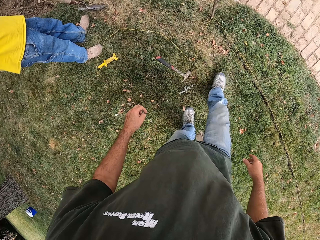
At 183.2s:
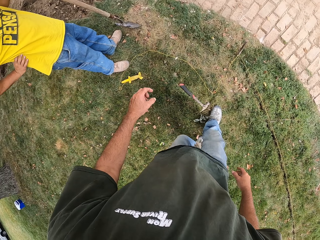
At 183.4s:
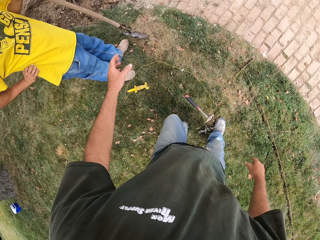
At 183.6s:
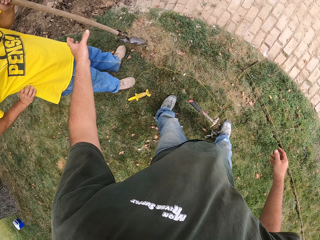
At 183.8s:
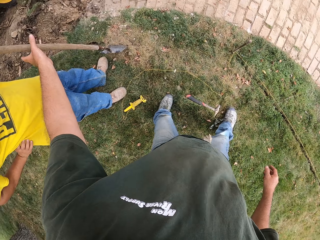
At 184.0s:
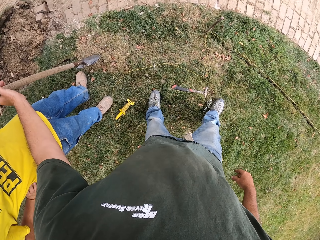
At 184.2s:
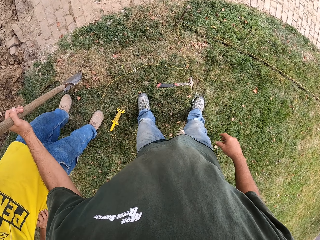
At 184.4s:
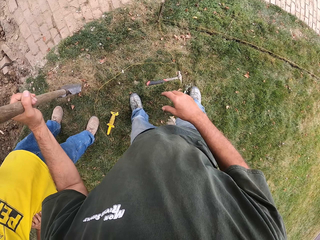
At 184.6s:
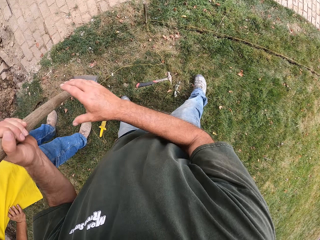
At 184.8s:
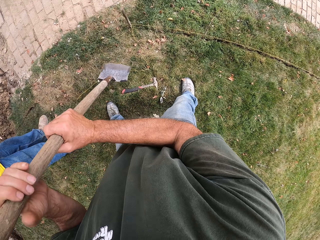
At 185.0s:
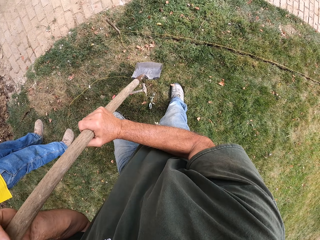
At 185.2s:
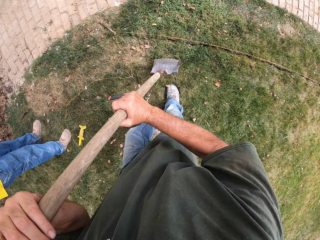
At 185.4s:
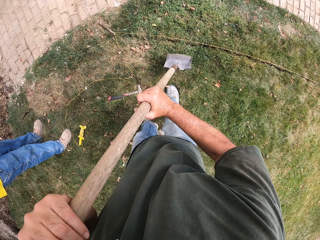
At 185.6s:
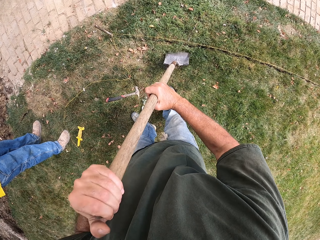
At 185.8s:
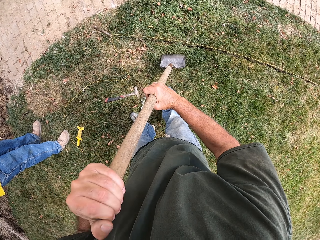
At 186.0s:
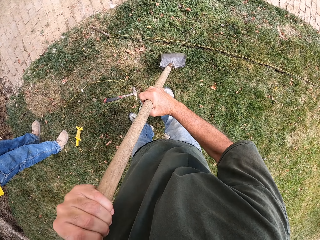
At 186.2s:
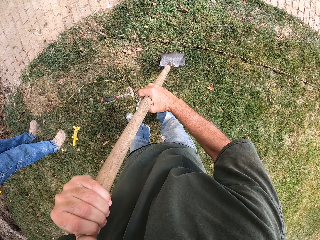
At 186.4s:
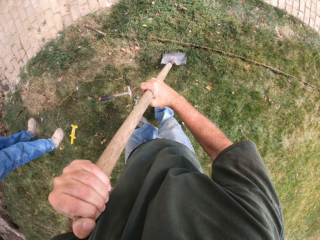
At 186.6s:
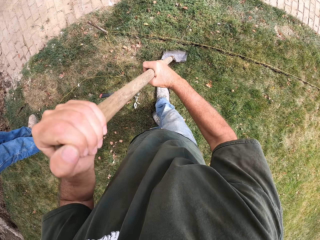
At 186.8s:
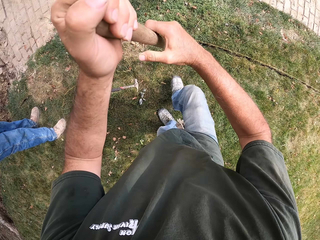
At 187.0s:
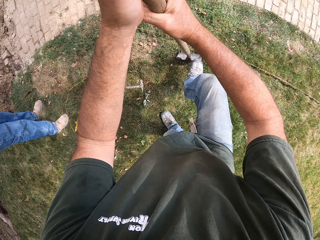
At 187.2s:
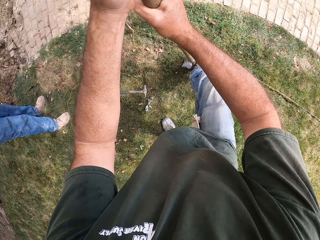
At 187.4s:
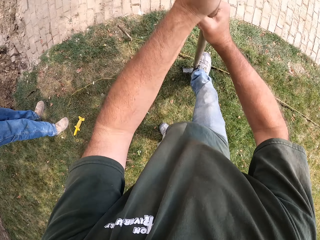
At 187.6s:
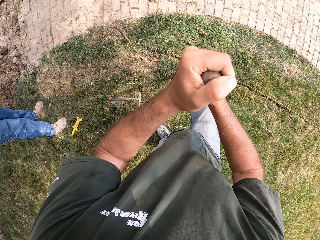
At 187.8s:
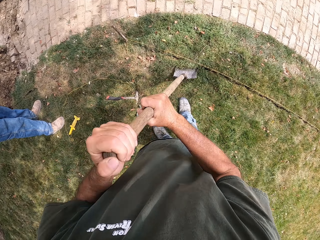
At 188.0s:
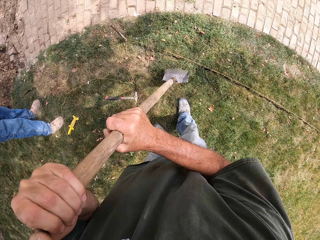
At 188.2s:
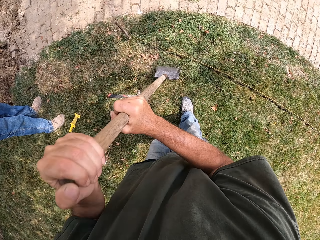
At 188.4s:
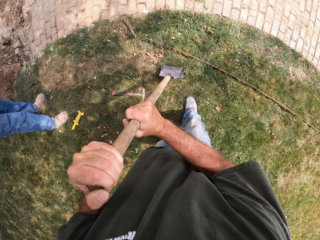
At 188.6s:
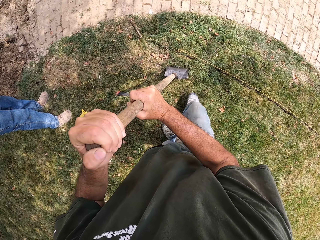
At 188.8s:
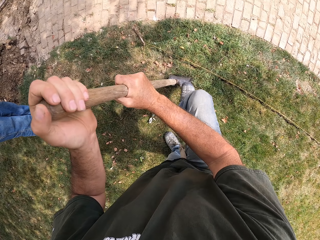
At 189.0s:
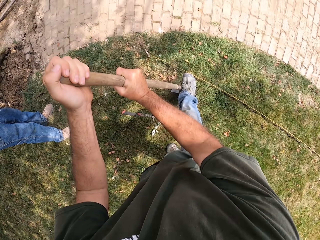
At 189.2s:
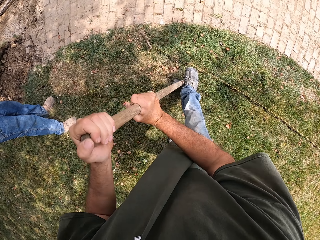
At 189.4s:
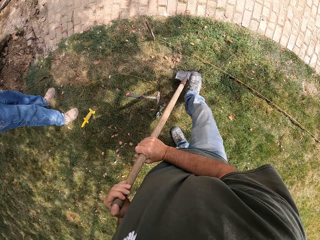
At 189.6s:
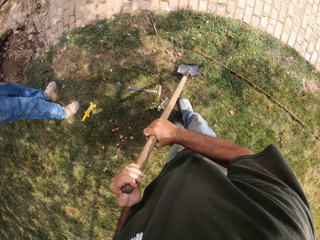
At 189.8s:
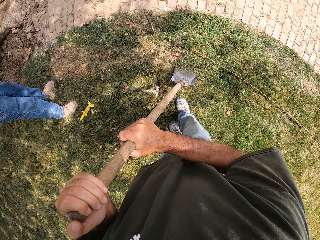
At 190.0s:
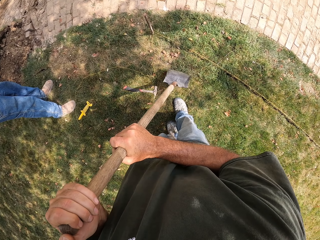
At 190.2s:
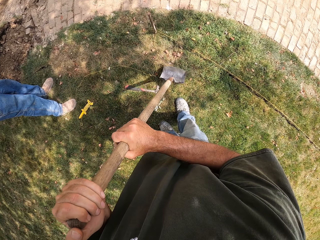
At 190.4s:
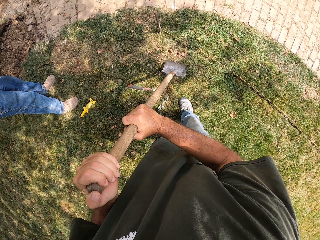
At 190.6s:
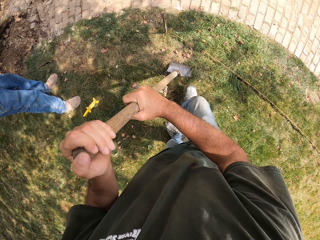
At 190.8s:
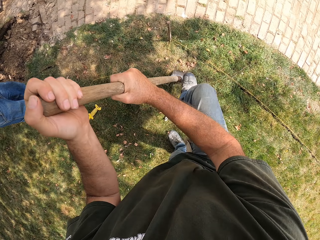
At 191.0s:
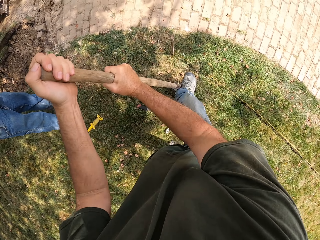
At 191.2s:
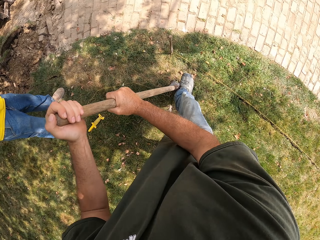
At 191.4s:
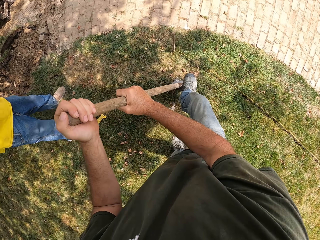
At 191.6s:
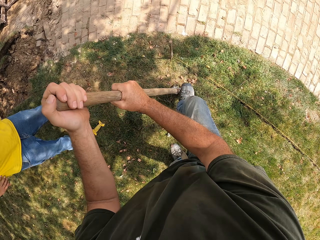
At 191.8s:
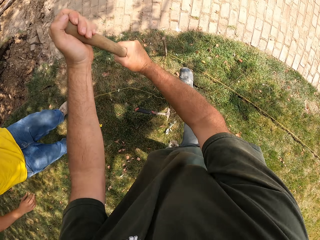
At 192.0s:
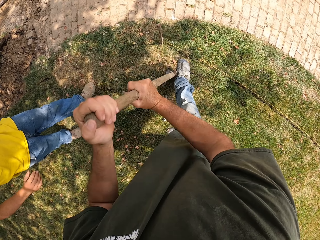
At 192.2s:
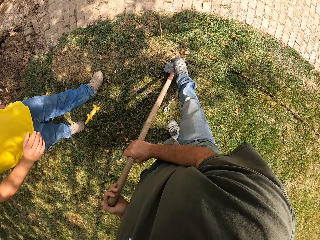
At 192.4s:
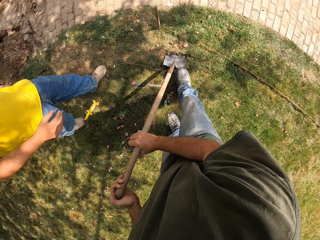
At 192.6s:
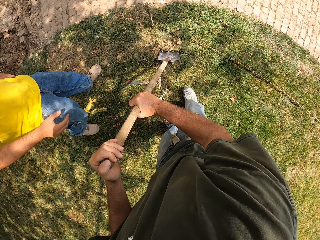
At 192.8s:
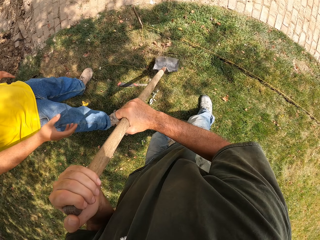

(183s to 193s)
The camera wearer takes a spade from a man. They press the spade on the ground. They dig the ground. They step on the spade. They dig the ground. They step on the spade. They dig the ground. They step on the spade with the right leg.

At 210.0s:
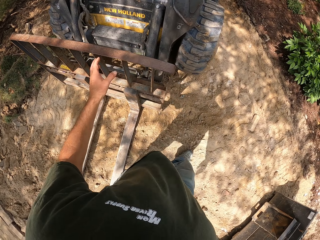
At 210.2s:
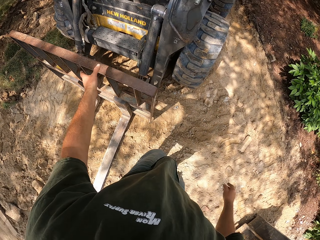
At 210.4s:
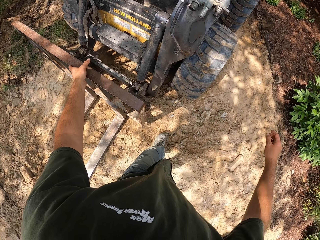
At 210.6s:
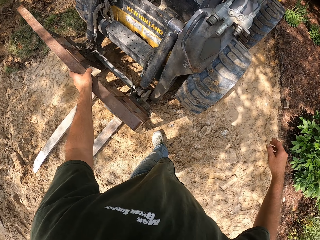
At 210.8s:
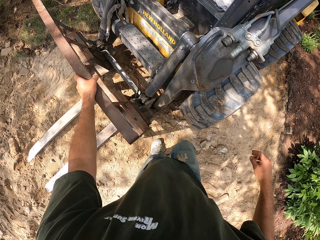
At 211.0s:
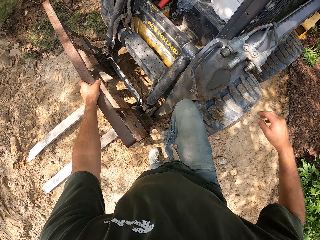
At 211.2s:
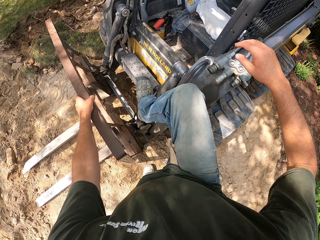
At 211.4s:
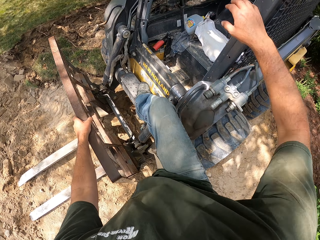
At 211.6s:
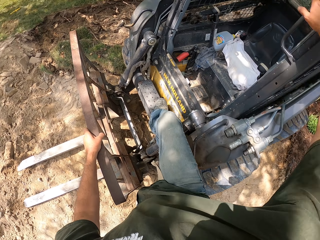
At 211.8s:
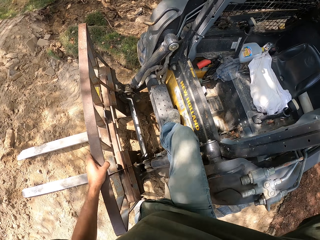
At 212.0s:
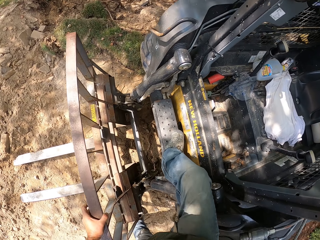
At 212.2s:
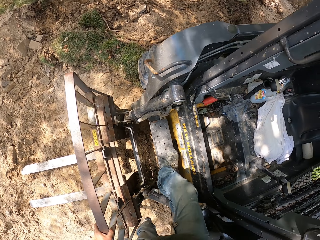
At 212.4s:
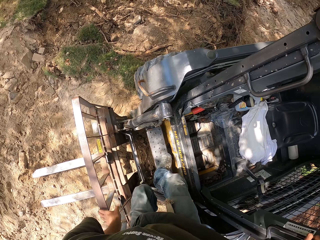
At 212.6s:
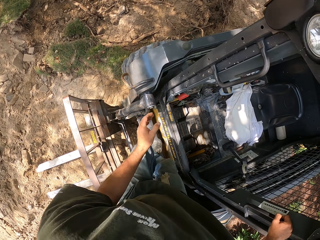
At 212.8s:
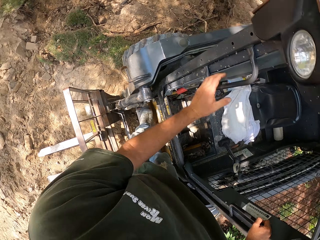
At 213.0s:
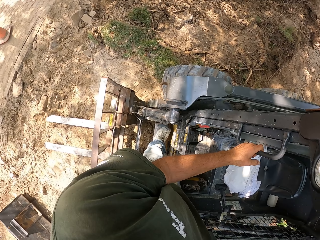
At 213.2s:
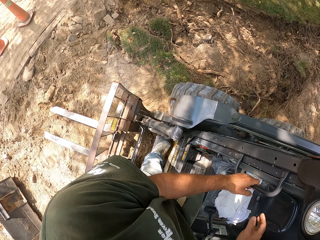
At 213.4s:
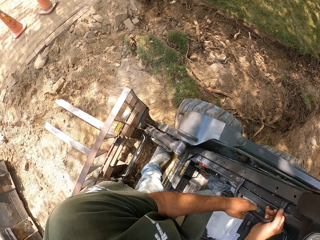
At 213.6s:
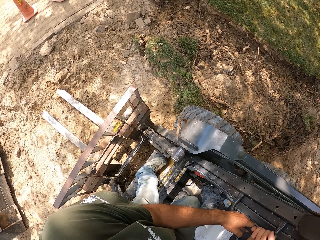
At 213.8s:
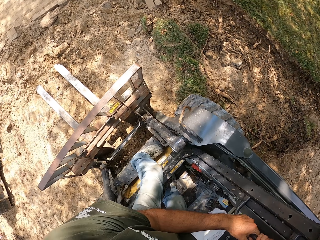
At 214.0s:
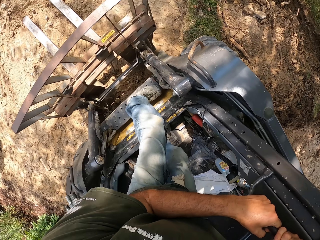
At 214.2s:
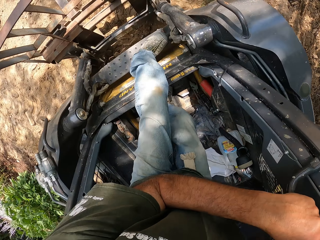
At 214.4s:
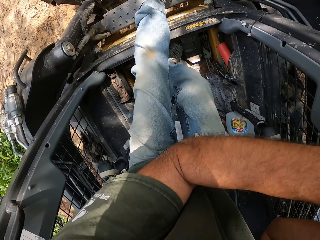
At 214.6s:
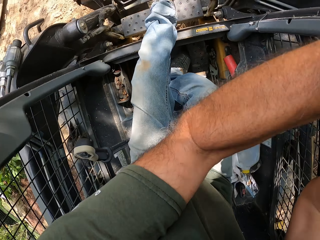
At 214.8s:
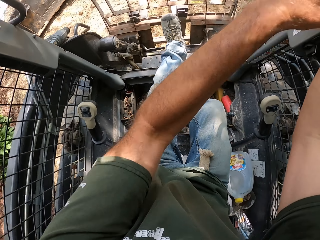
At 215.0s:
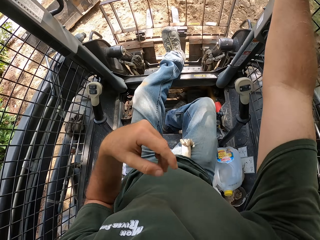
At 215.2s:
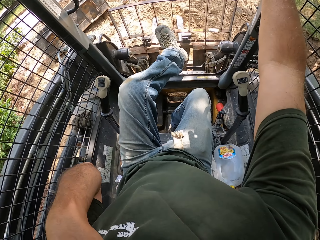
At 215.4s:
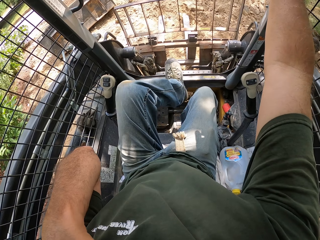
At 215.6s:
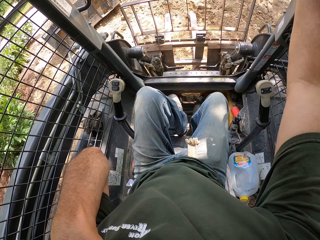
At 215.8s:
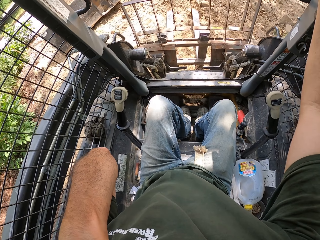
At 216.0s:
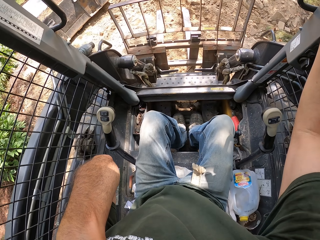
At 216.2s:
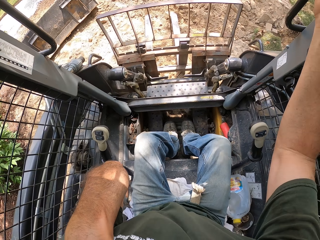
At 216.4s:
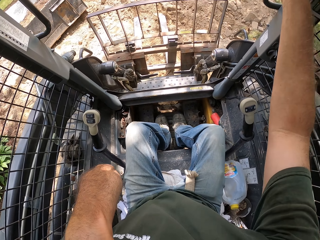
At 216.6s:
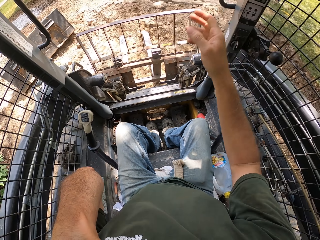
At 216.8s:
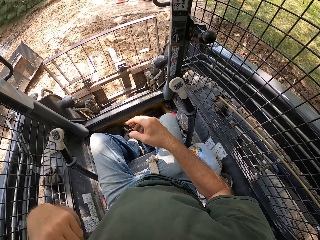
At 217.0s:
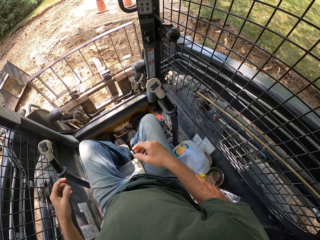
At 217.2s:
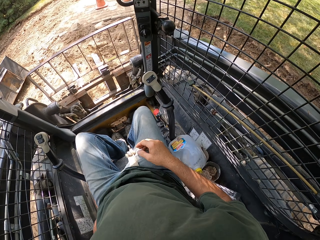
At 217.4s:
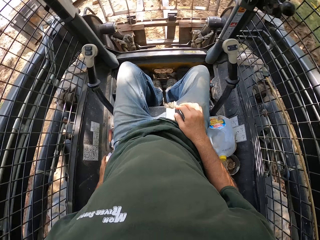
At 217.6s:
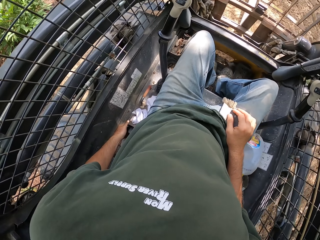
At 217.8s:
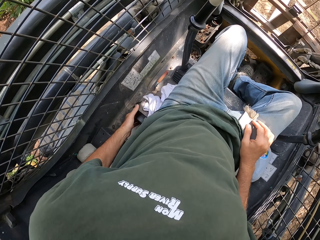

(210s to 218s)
The camera wearer gets into the tractor. They sit on the chair.

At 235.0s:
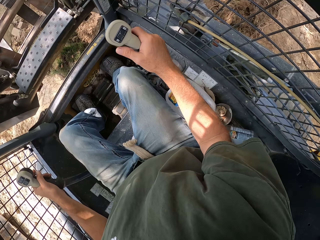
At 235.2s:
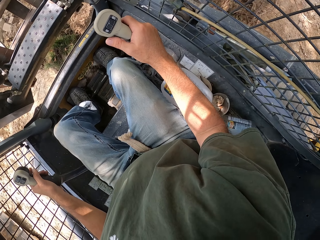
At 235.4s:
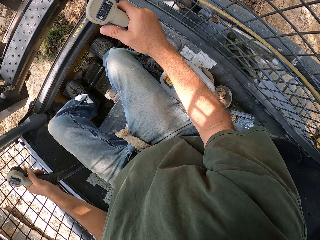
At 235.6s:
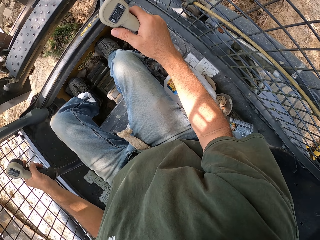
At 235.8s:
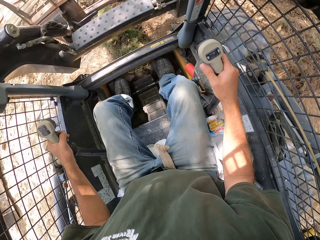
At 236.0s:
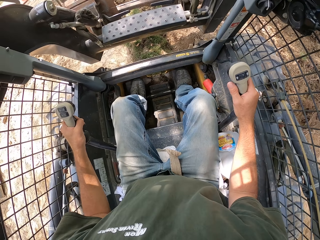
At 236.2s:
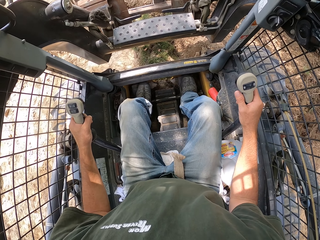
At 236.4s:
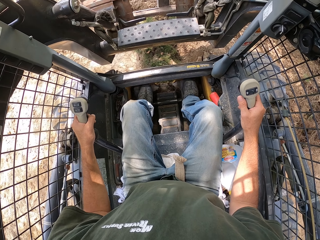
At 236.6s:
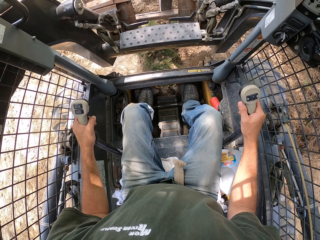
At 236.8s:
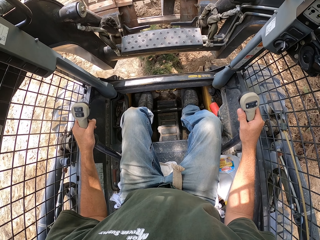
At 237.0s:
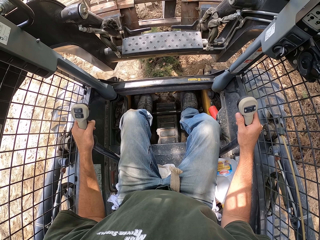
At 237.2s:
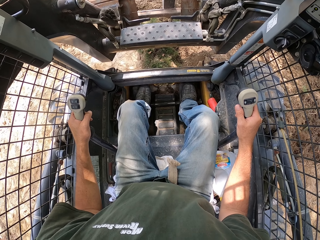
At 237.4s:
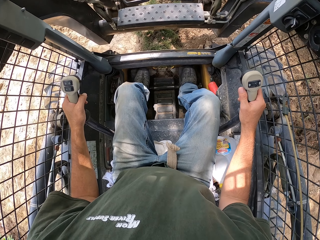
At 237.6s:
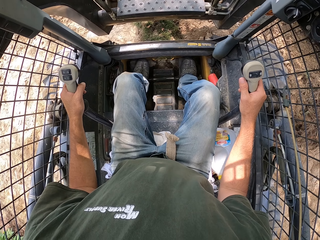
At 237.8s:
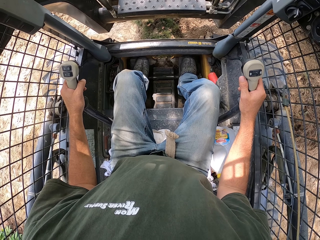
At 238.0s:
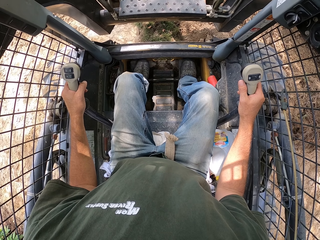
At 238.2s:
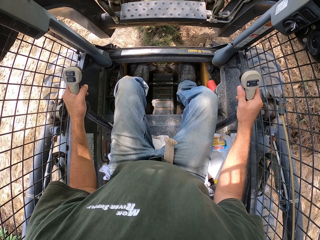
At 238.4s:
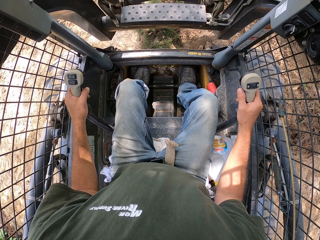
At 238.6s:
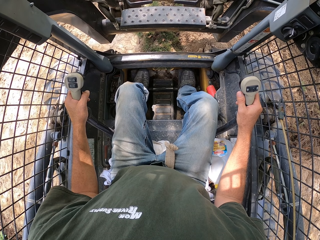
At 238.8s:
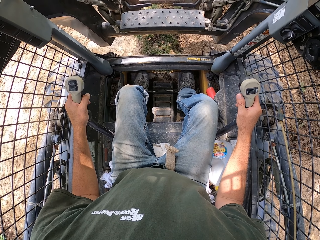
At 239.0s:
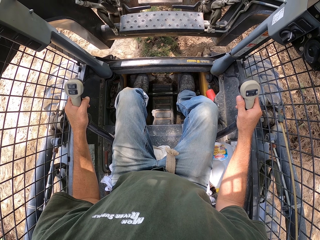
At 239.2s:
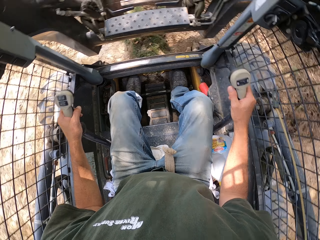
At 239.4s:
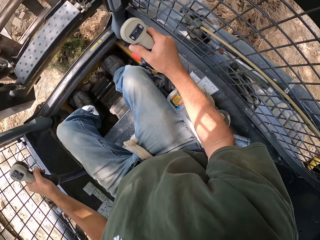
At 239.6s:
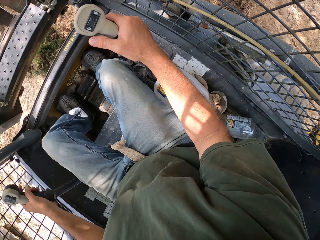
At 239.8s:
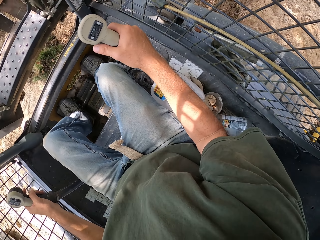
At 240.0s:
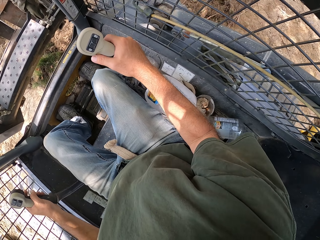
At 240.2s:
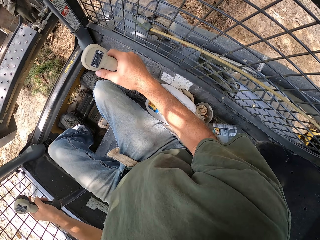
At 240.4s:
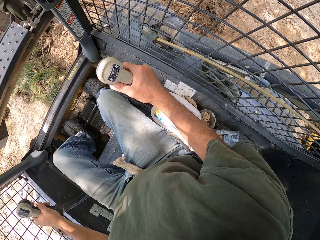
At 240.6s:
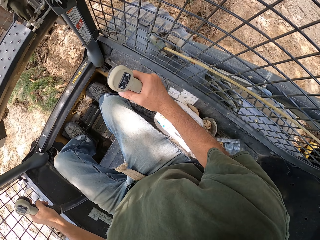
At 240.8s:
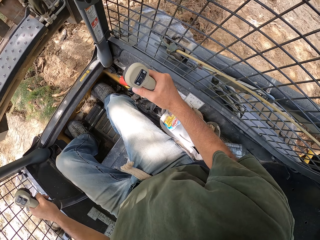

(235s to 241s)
The camera wearer turns round.
